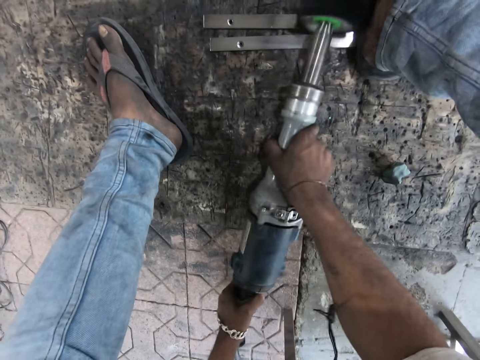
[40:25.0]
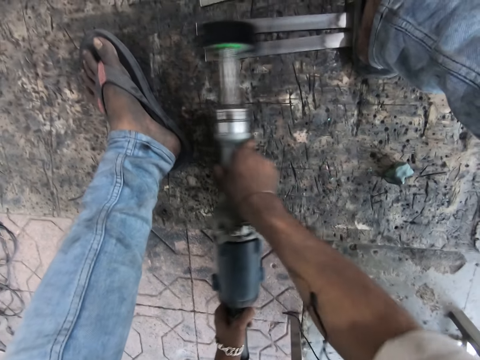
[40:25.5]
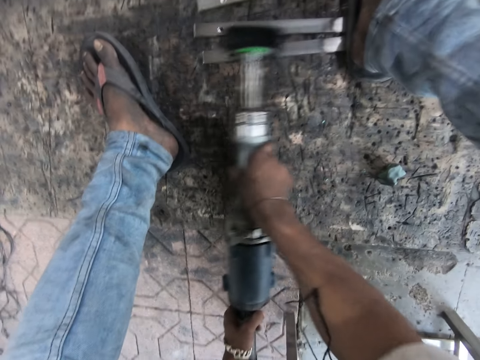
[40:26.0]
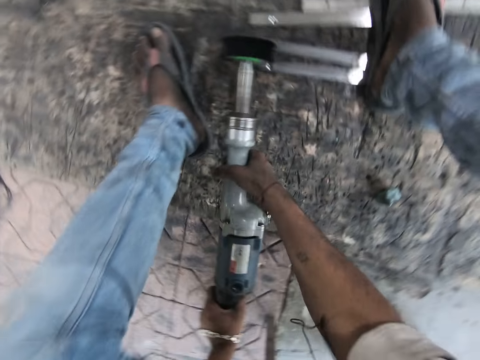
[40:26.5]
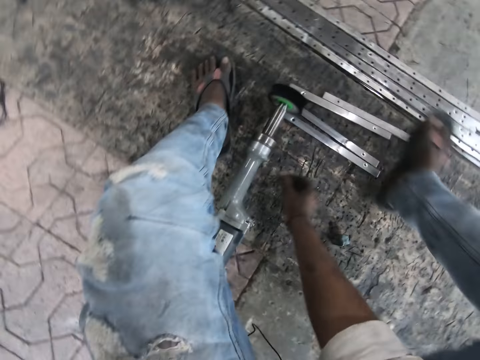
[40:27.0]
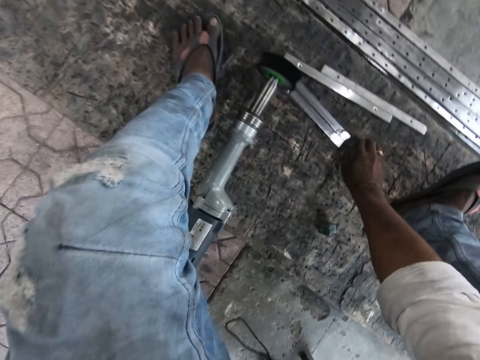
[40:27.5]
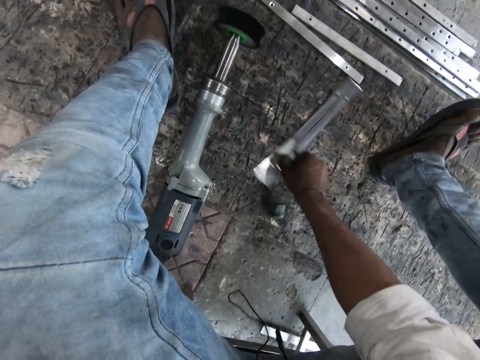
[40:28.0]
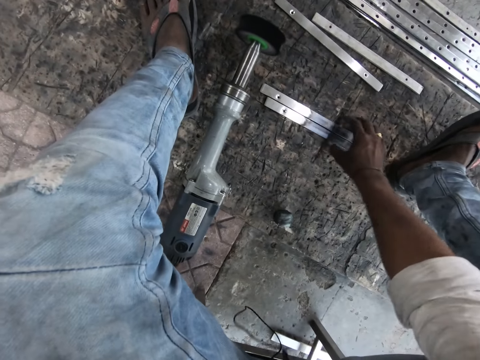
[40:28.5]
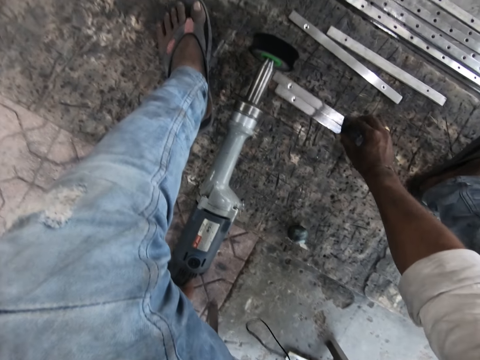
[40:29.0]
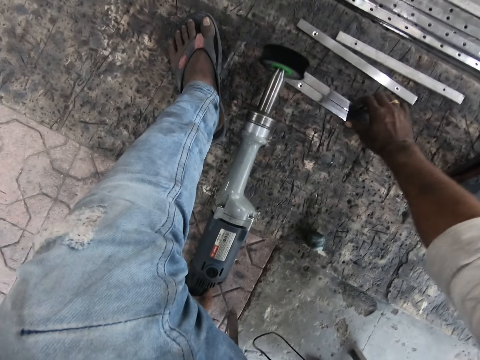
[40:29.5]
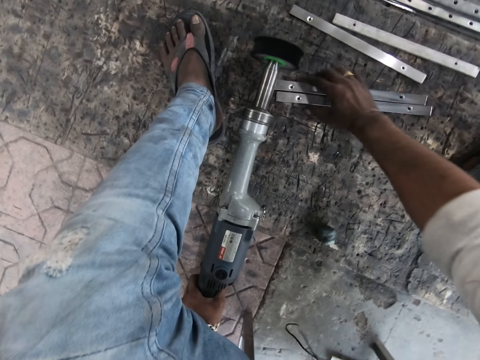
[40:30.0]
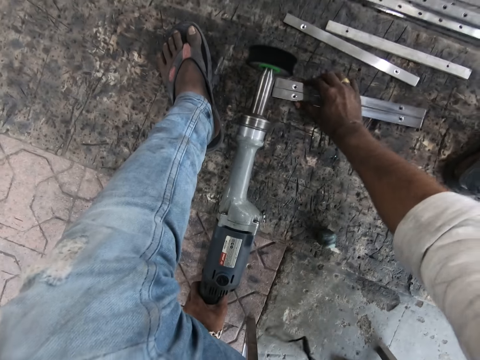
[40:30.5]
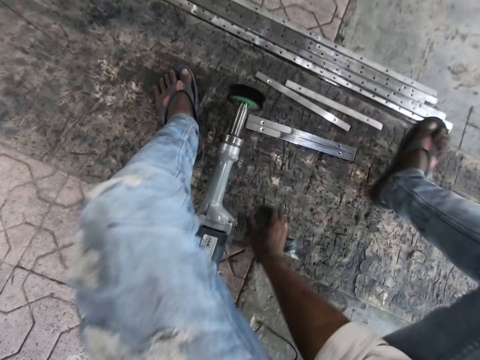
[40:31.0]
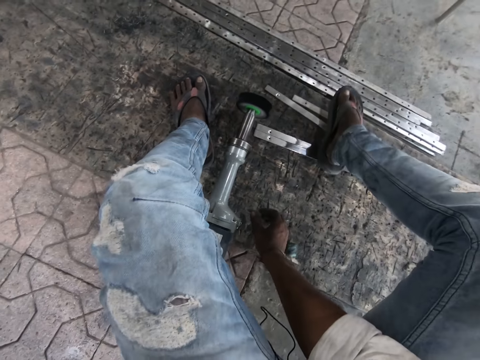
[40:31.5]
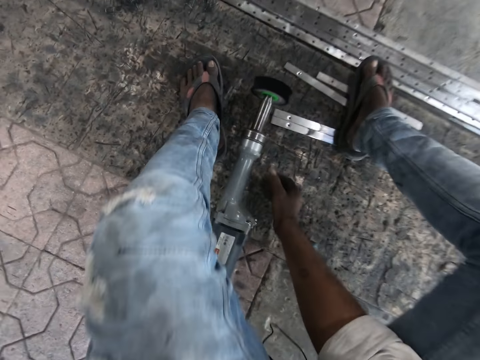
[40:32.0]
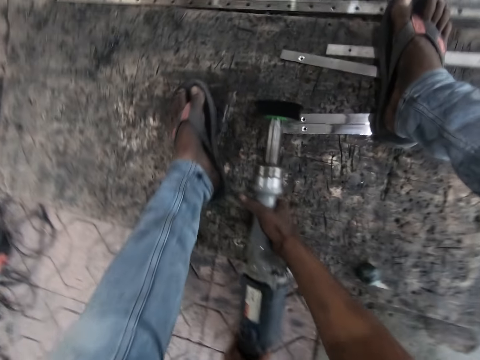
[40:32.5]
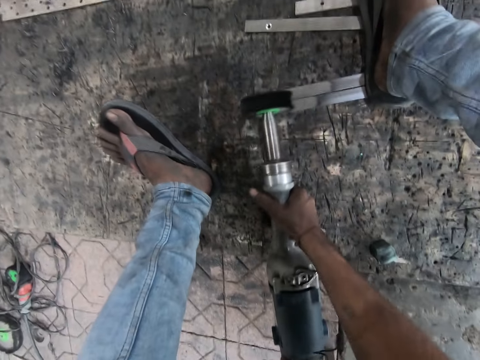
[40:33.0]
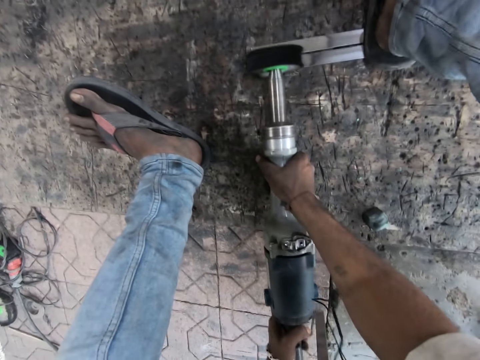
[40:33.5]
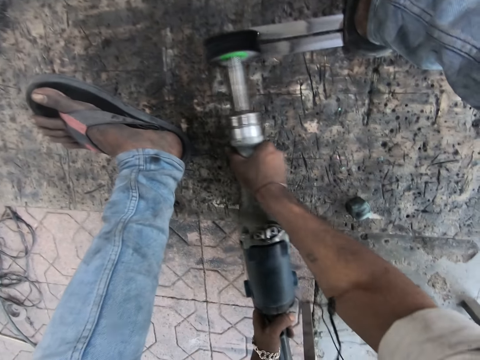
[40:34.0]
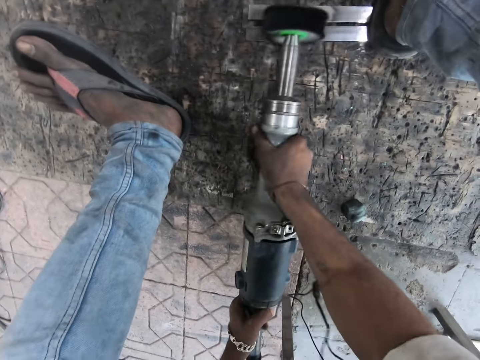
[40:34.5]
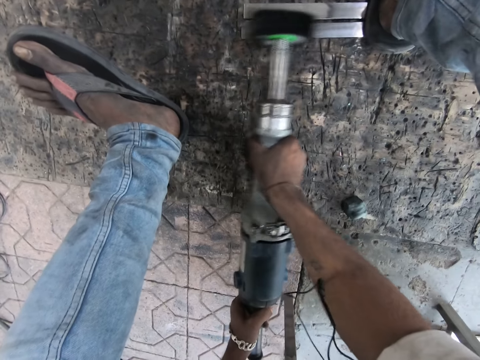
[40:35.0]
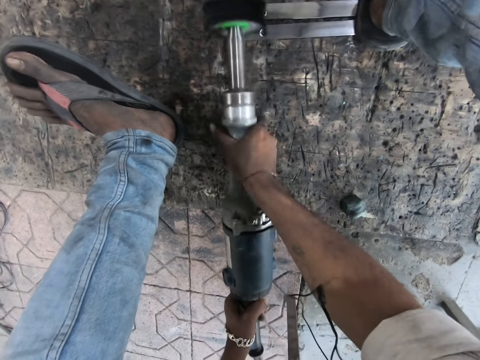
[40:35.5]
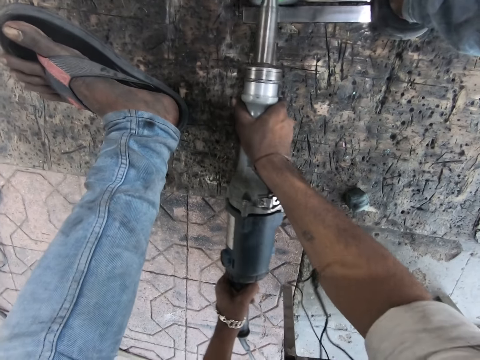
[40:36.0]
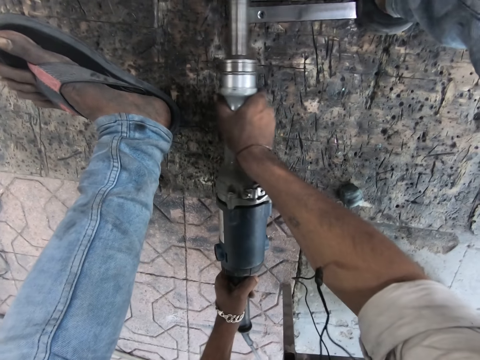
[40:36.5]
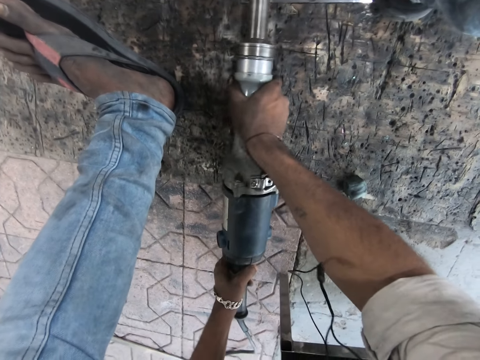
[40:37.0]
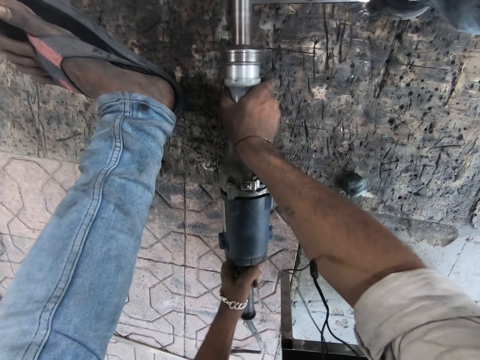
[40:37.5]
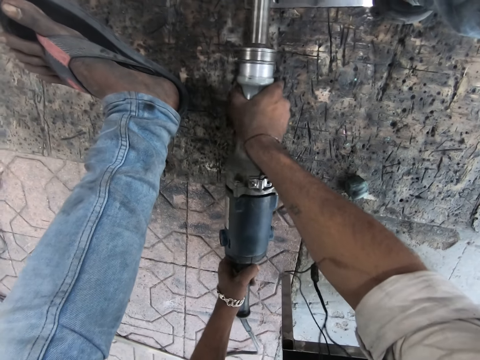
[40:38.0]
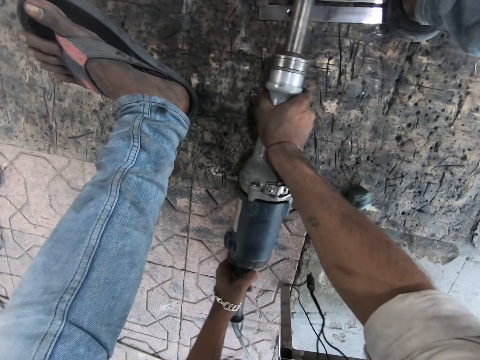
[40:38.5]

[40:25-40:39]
The camera wearer lets go of the rotary tool or straight grinder. He steps off the pieces of metal and turns the pieces of metal. He adjusts the metals on the ground. He places his right foot on the metals. He holds the rotary tool. He polishes the metals on the ground with the straight grinder.

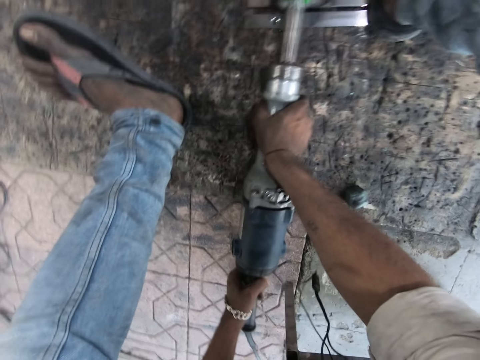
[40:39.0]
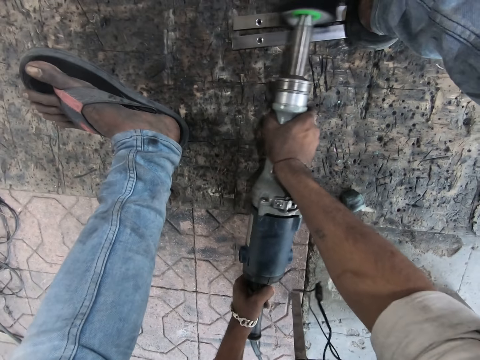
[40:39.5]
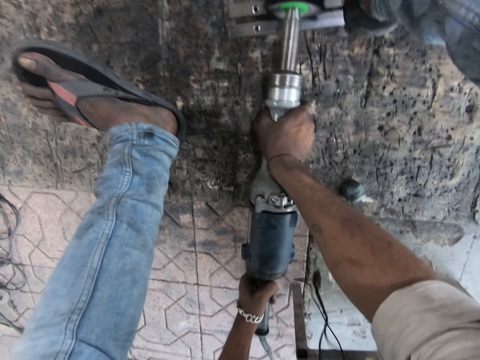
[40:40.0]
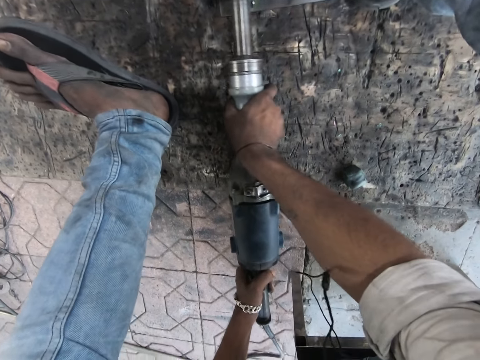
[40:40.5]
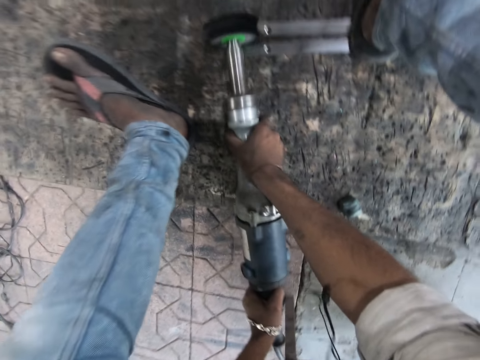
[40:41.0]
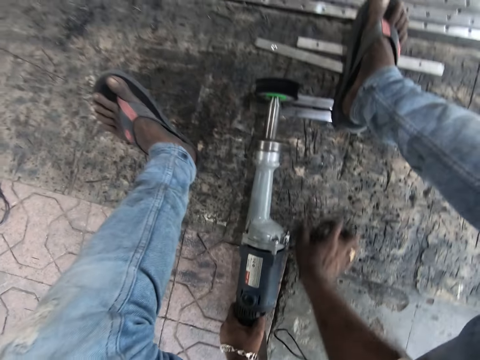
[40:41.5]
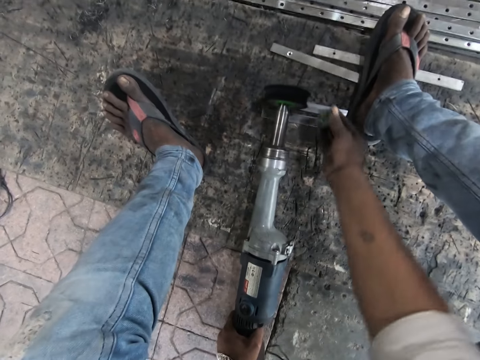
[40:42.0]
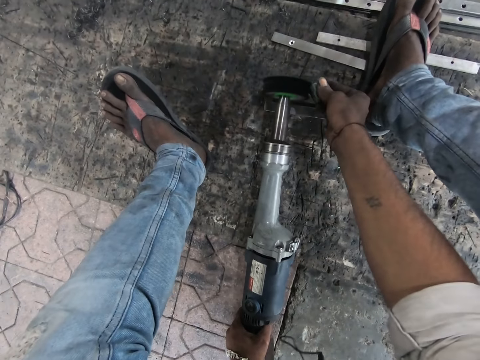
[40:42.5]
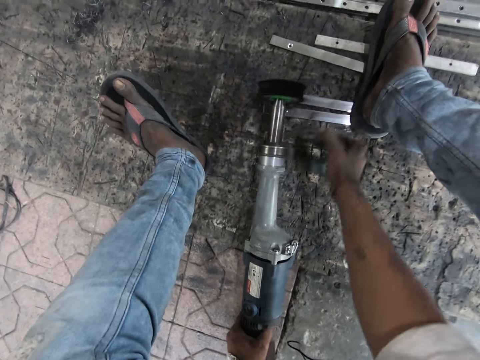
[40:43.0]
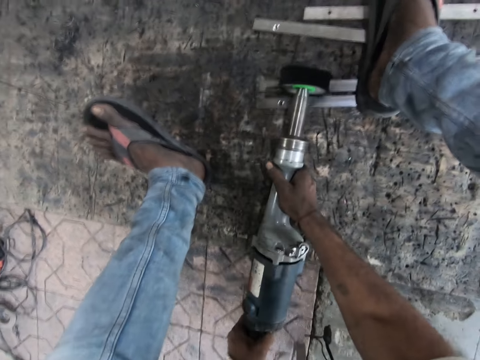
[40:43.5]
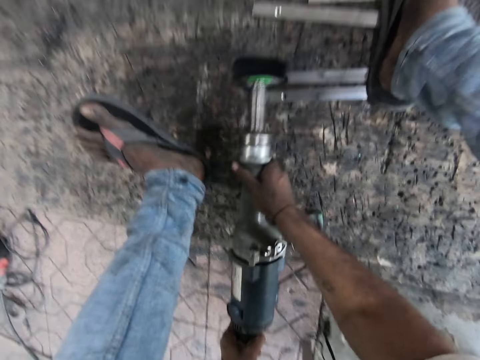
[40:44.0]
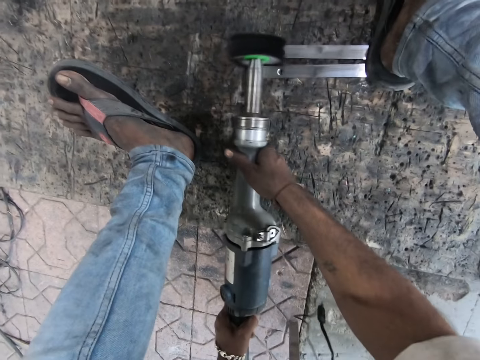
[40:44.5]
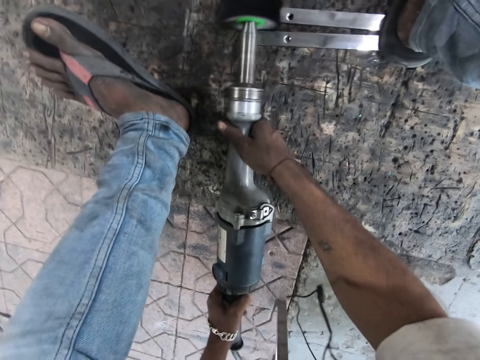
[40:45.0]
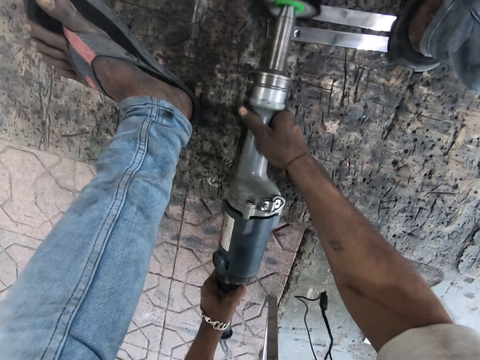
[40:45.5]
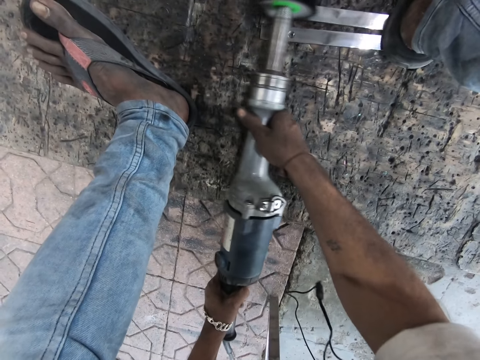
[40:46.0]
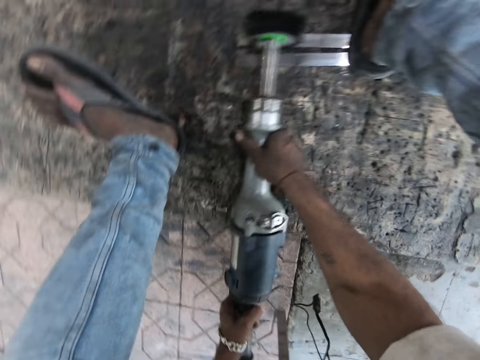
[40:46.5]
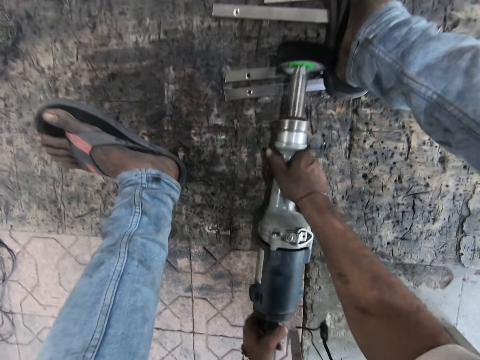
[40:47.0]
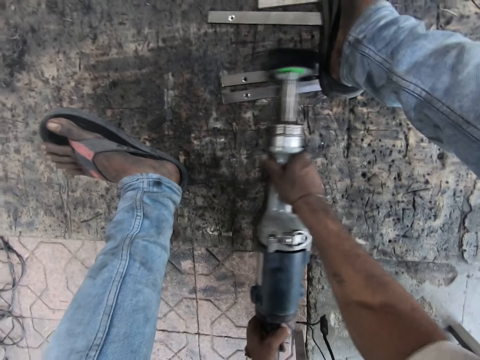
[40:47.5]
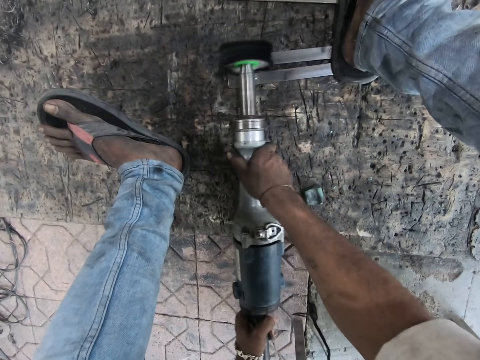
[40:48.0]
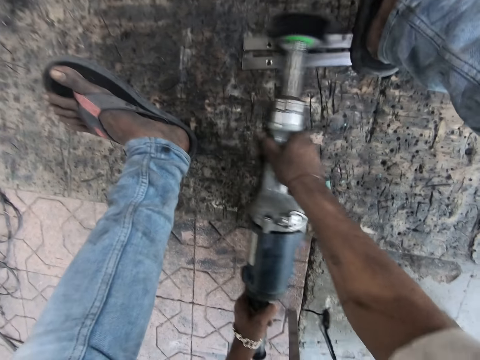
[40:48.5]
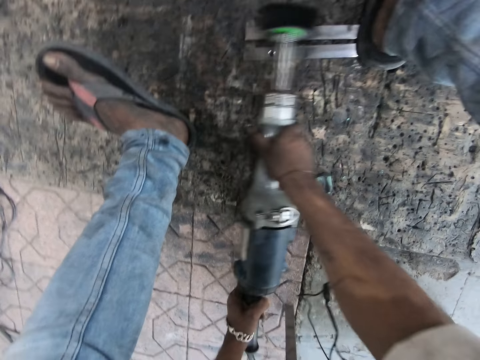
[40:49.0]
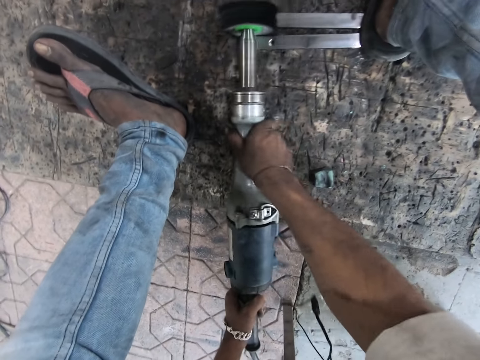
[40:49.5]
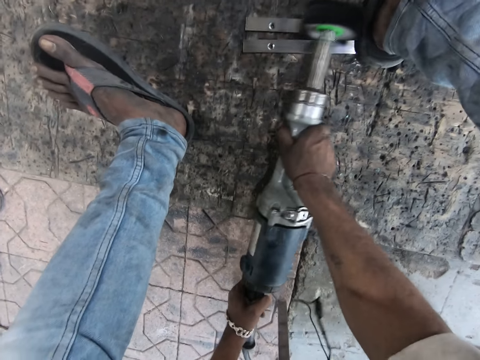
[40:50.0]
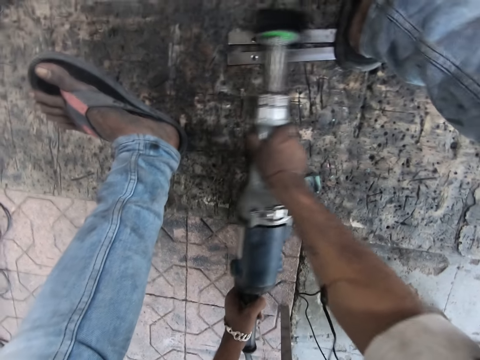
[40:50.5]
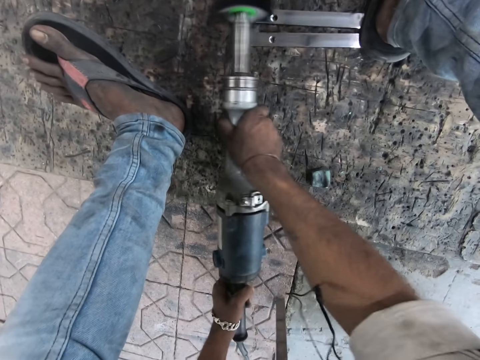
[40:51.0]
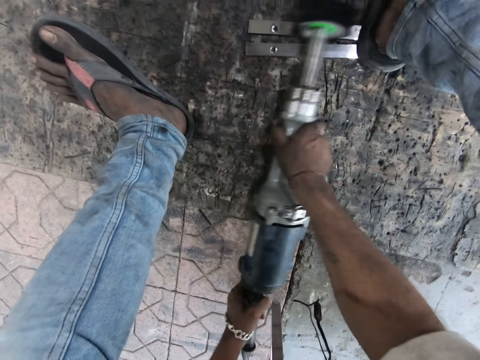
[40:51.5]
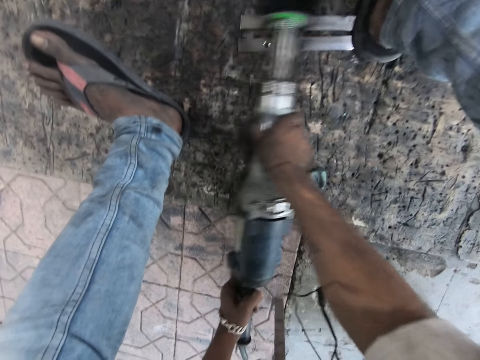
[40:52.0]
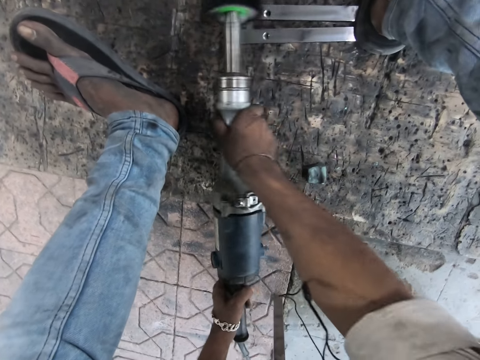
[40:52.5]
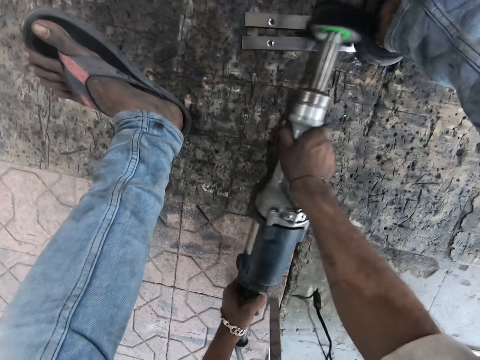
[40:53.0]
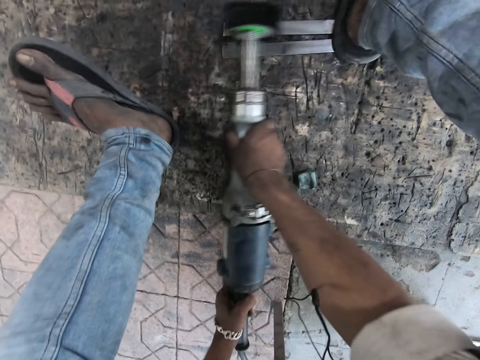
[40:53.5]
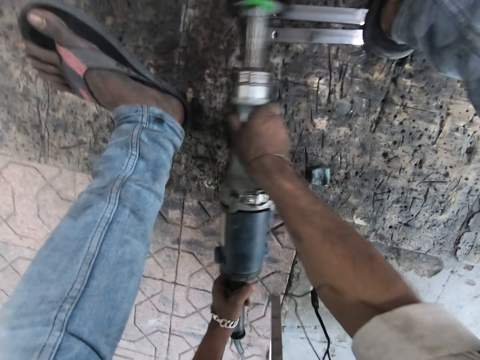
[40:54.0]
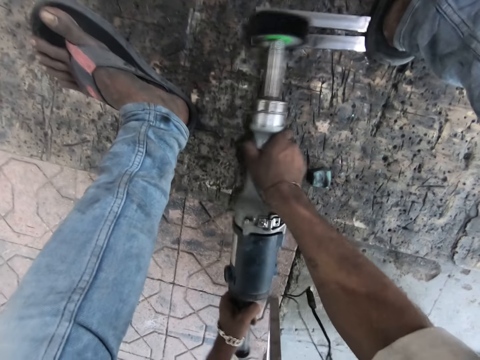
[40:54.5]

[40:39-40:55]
The camera wearer lets go of the rotary tool or straight grinder. He grabs a piece of rock with his right hand. He places the rock beside the straight grinder disc. He drops the rock on the ground. He holds the rotary tool. He polishes the metals on the ground with the straight grinder.
